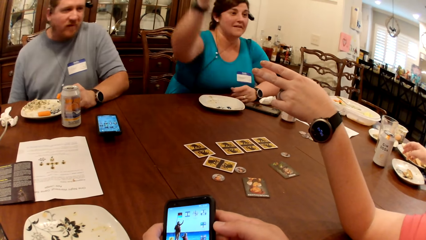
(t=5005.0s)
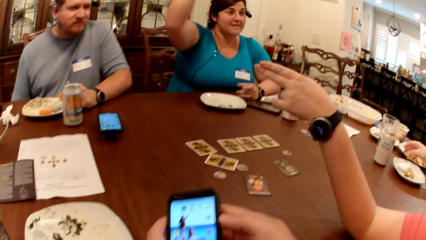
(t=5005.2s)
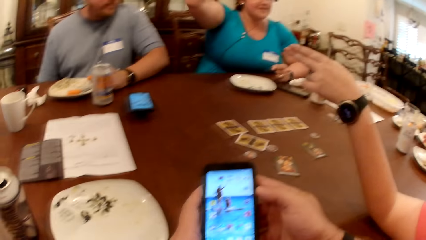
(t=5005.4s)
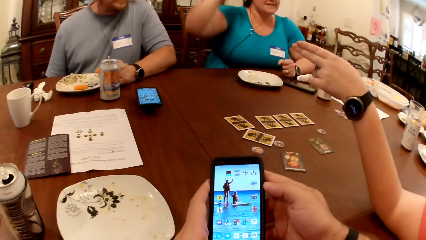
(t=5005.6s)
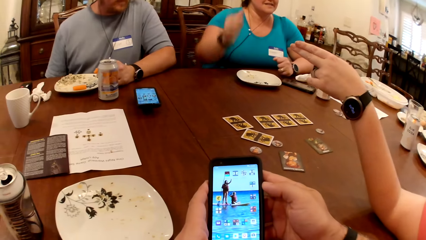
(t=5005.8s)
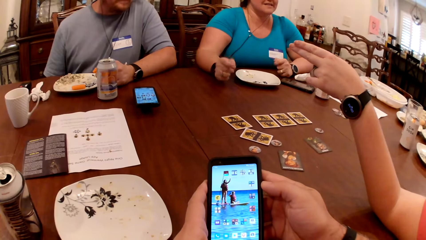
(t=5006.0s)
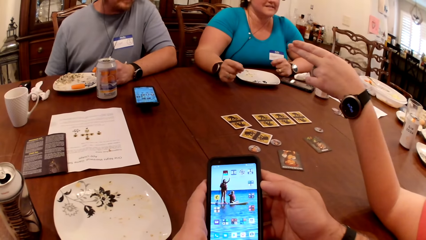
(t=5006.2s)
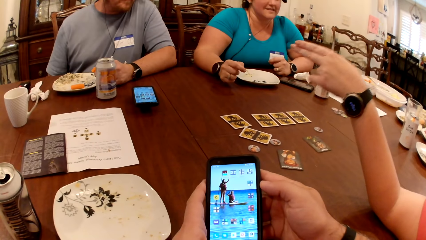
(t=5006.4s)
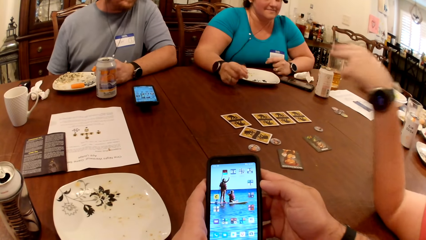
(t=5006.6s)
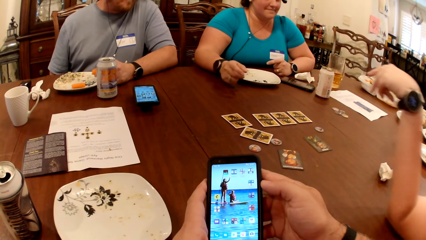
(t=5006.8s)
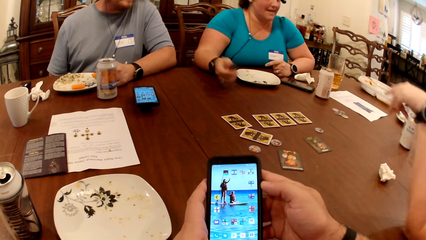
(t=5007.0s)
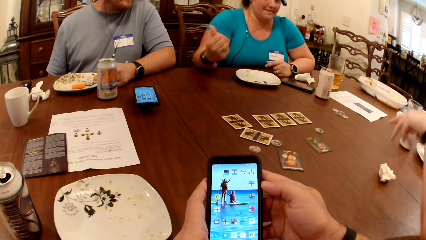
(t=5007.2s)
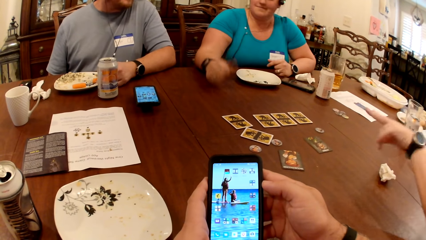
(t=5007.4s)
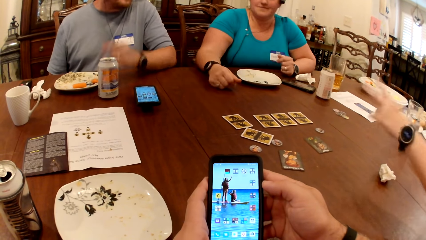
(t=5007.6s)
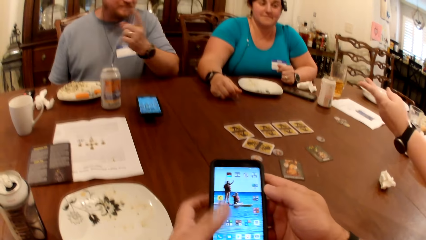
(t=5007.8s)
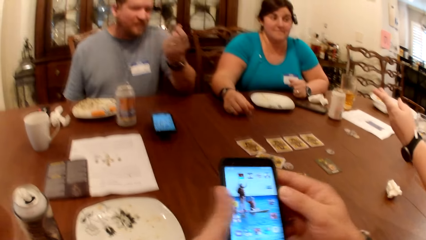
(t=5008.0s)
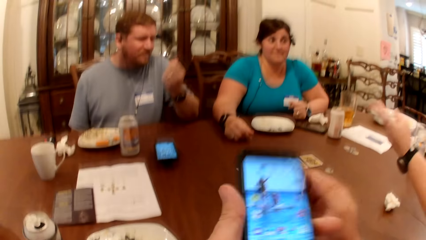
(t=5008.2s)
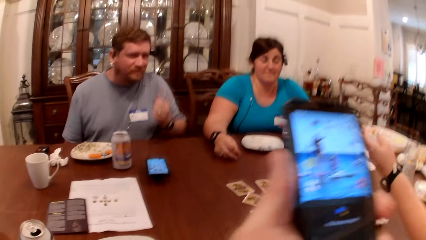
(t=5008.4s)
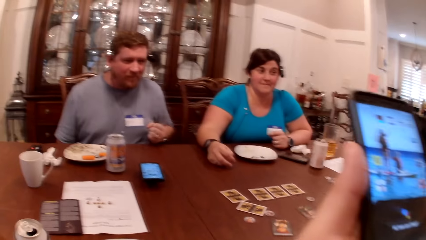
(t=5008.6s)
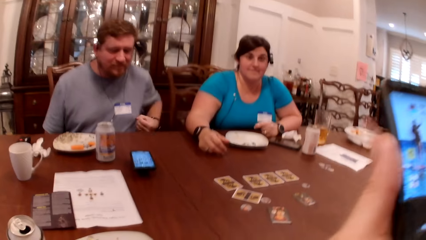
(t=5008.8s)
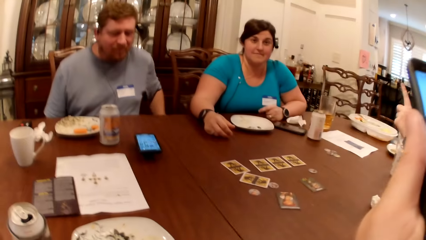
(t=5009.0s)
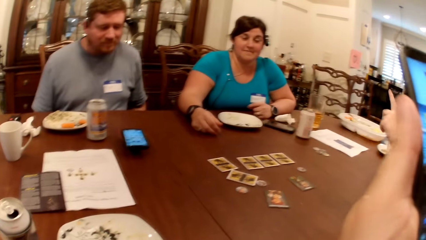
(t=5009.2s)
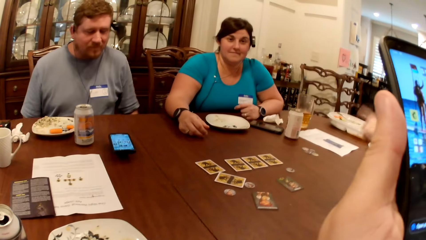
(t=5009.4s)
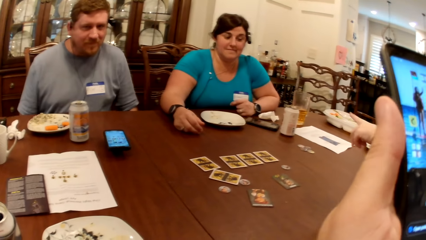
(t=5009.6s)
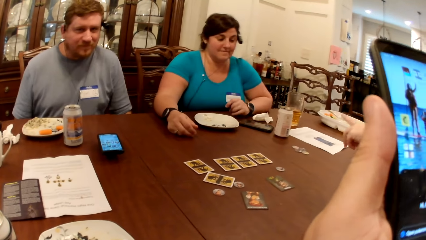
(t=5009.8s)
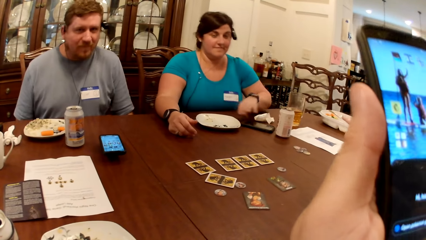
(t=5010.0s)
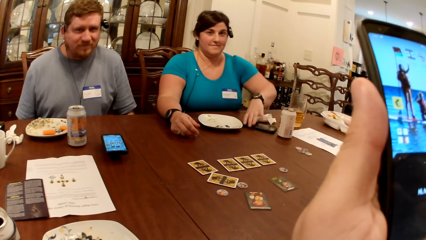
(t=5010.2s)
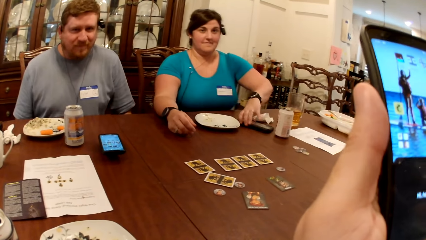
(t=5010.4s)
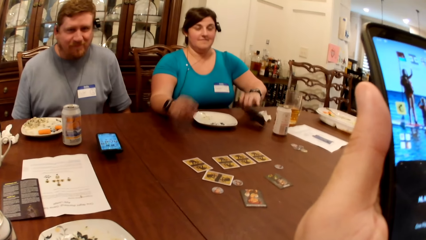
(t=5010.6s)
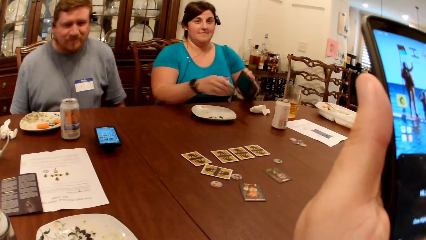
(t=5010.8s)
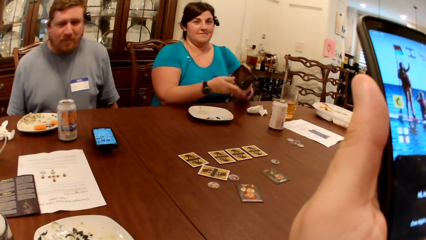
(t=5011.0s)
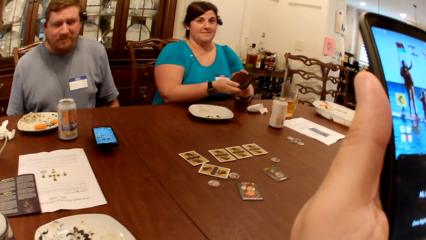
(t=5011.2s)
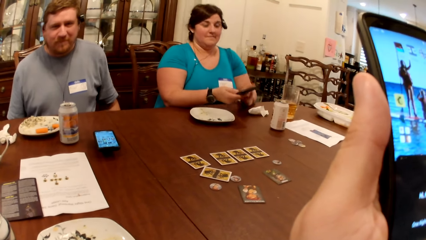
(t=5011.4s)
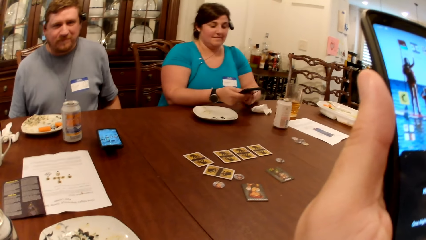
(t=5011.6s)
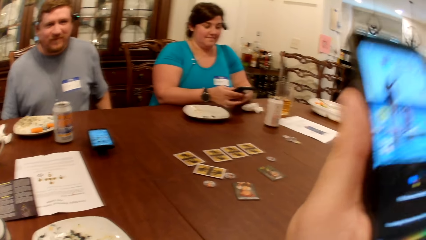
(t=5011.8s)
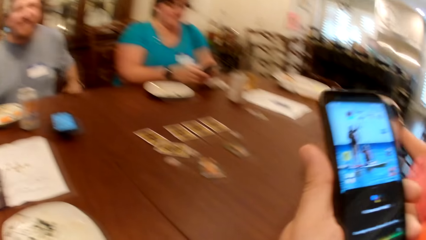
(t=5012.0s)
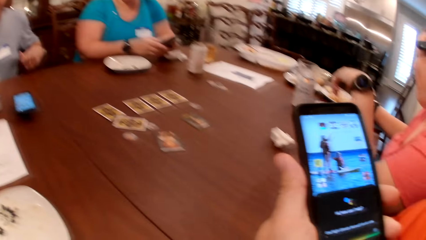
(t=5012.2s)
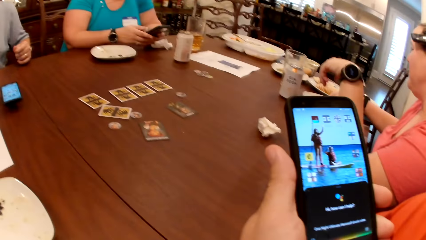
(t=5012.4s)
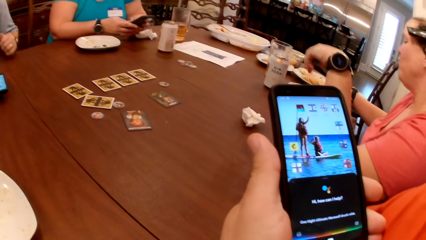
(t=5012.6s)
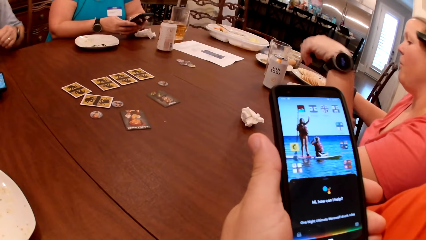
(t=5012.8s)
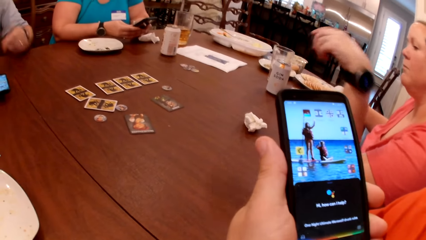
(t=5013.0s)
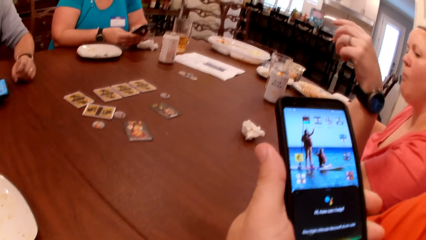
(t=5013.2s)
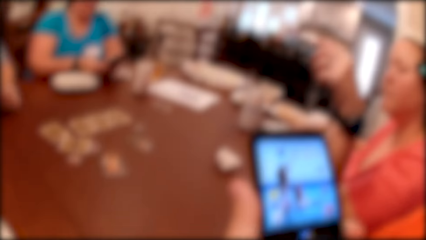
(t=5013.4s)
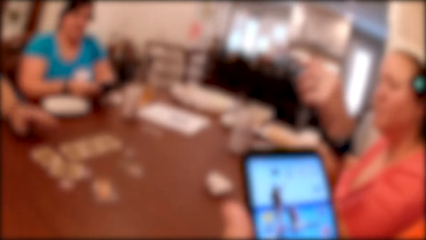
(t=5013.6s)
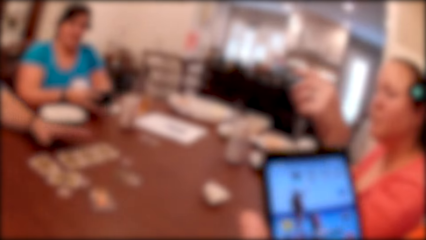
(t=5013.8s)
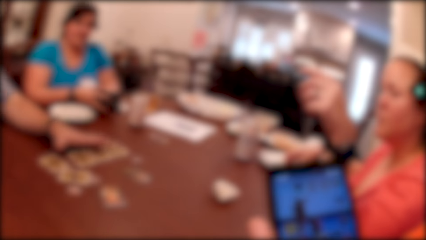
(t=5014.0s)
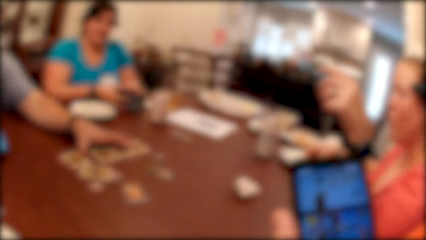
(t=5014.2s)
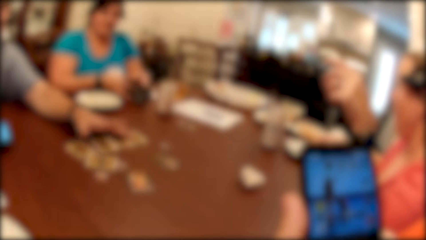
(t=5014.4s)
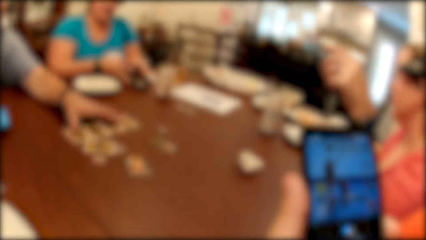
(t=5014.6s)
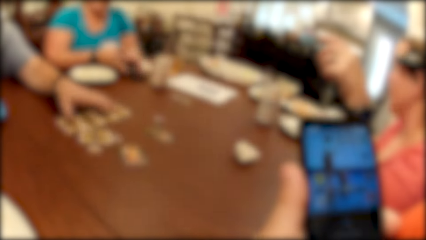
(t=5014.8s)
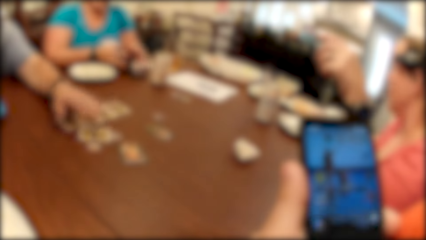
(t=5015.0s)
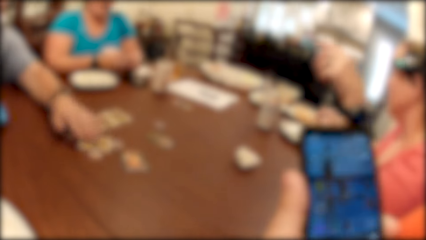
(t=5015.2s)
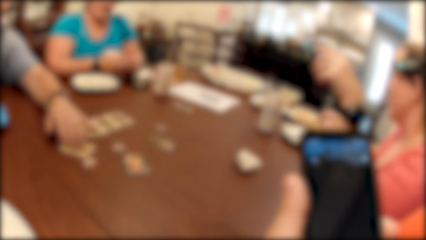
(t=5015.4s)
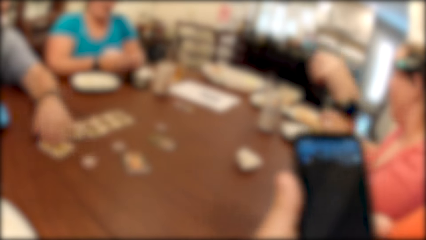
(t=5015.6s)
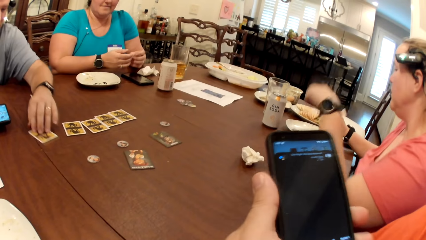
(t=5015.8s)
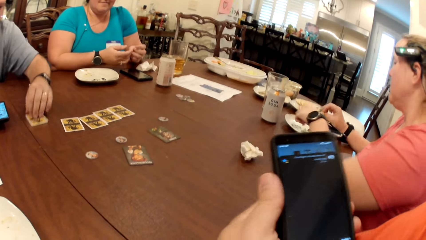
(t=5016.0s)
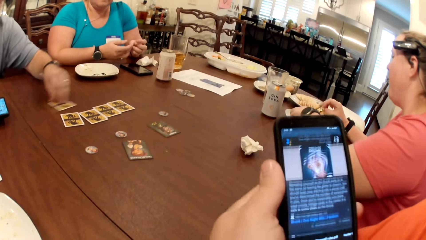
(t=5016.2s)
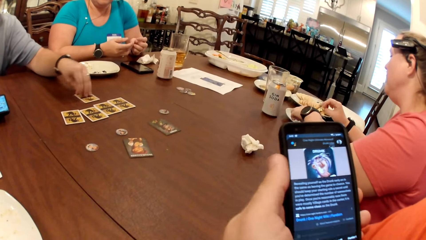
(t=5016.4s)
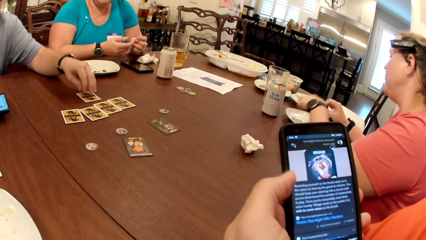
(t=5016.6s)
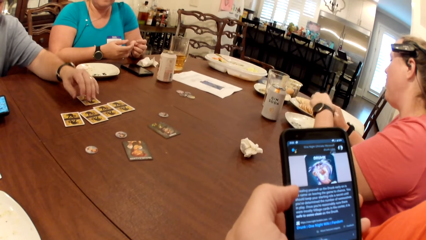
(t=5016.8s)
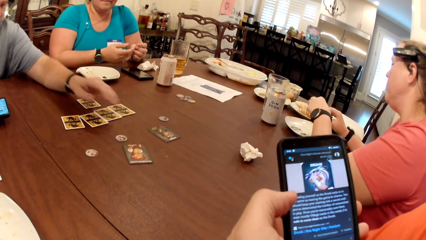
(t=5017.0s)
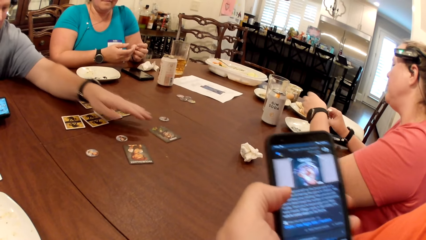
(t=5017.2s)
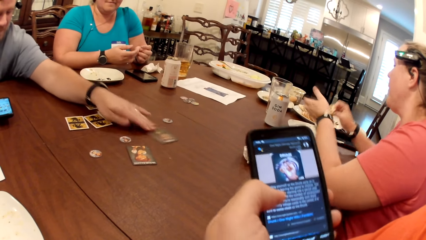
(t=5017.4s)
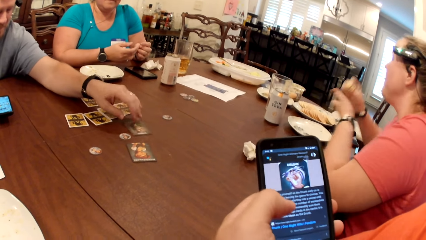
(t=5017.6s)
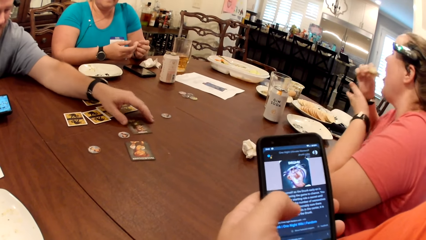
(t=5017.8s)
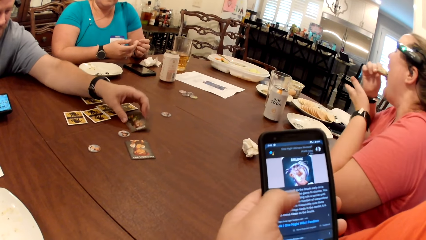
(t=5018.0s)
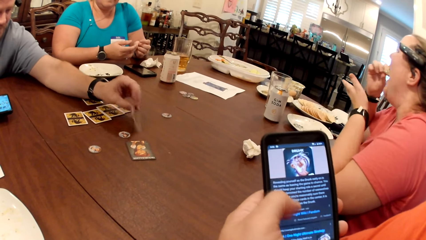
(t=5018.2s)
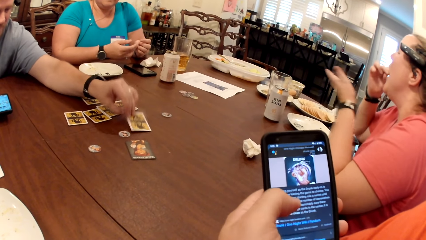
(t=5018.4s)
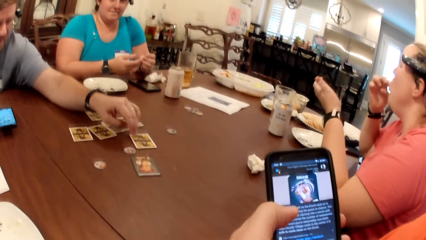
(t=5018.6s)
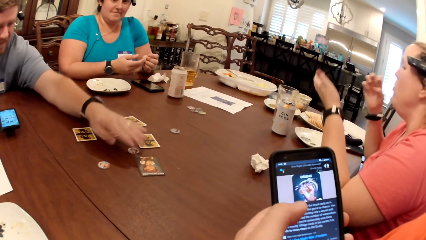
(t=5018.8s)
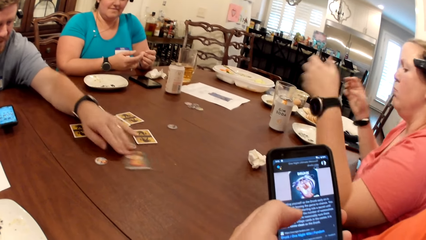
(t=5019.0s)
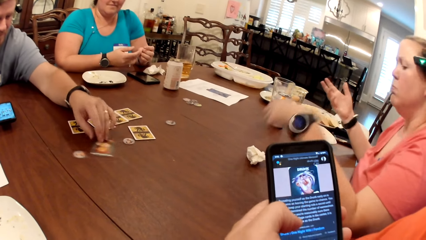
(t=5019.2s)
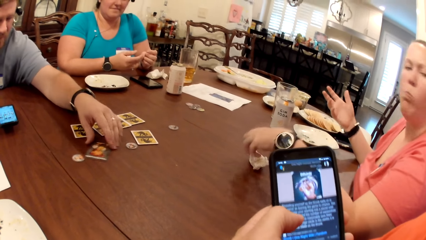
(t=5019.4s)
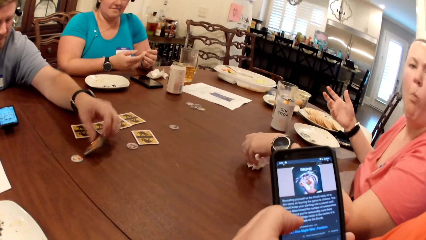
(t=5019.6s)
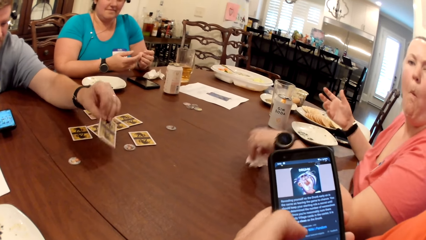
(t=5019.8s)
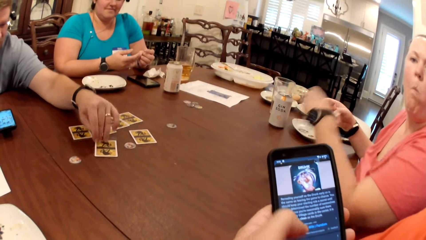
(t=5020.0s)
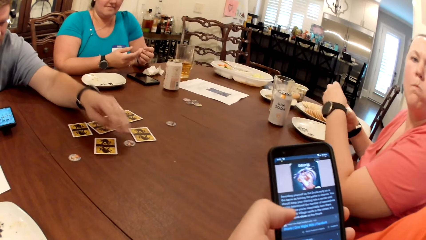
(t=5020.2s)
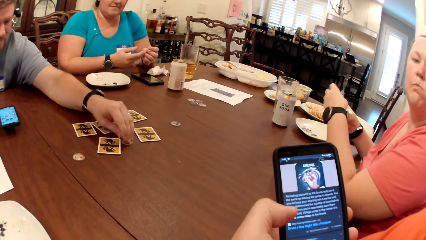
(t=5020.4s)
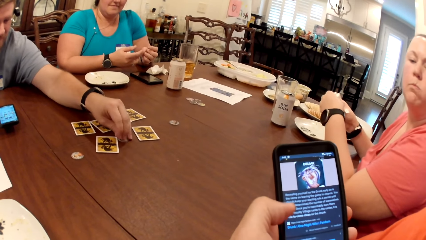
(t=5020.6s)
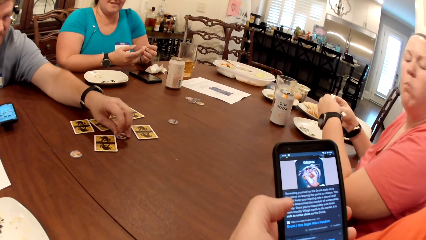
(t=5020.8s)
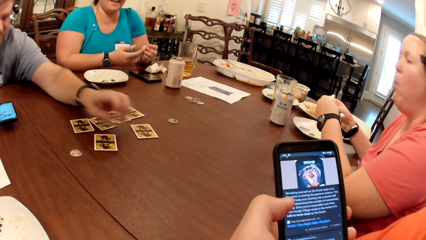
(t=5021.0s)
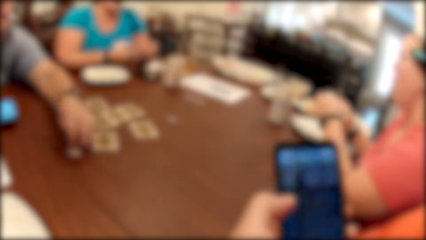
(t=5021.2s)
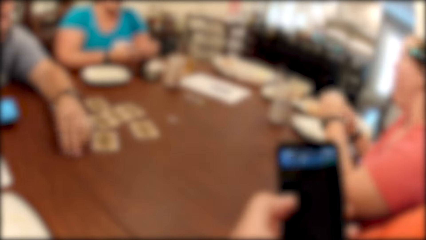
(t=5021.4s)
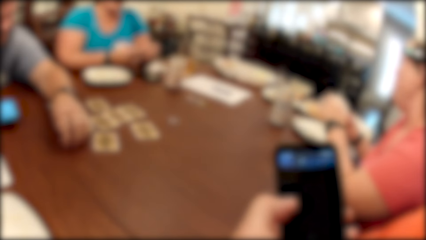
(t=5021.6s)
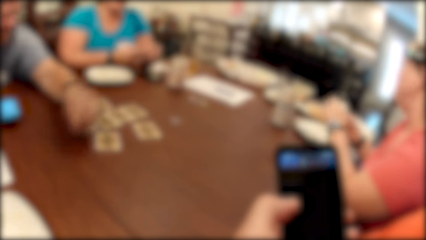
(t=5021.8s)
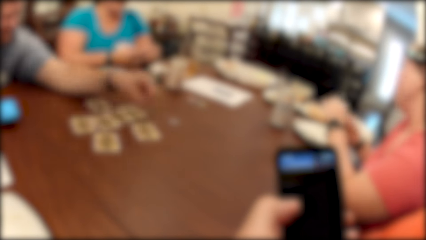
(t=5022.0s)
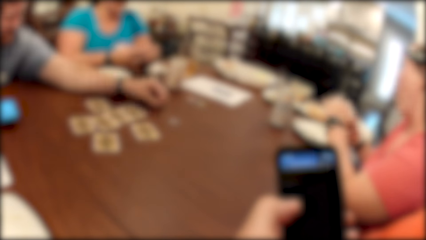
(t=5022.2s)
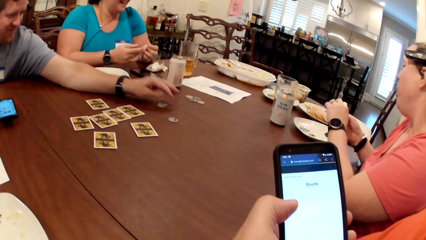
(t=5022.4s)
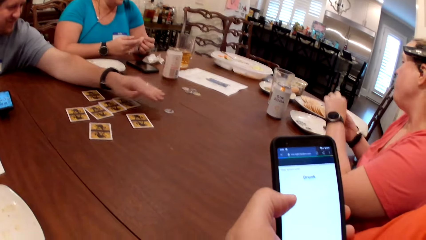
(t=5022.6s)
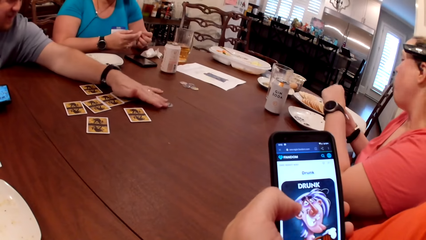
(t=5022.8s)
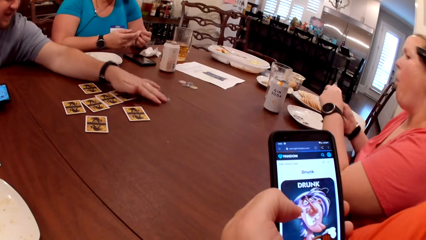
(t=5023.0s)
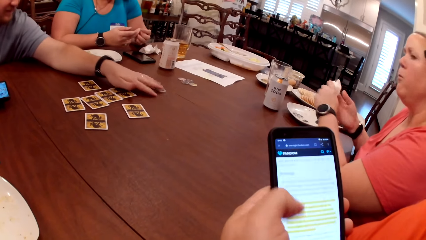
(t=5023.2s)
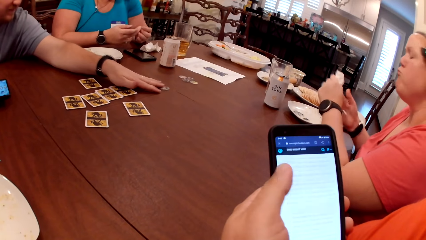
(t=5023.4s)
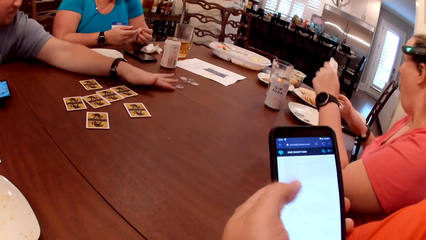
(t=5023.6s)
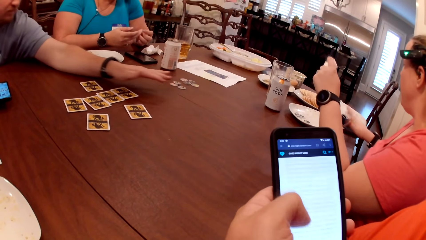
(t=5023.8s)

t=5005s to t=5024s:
A person talks. The camera wearer operates the phone with his left hand. A woman picks up the phone from the table with her left hand. She operates the phone with both hands. A man adjusts the cards on the table with his left hand. The woman drops the phone on the table with both hands. A person touches cards on the table. Another woman picks at the sauce on the plate on the table with both hands. She eats the sauce with her right hand. She picks up the paper towel on the table with her left hand. The camera wearer uses the phone. The other woman cleans both hands with the paper towel. The man picks up the poker chip from the table with his left hand. He picks up the poker chip from the table with his left hand again. He drops the poker chips on the table with his left hand. He moves the poker chip on the table with his left hand.
